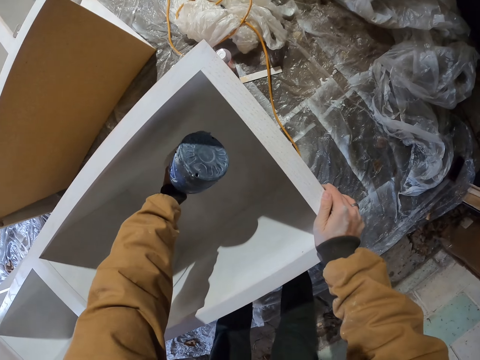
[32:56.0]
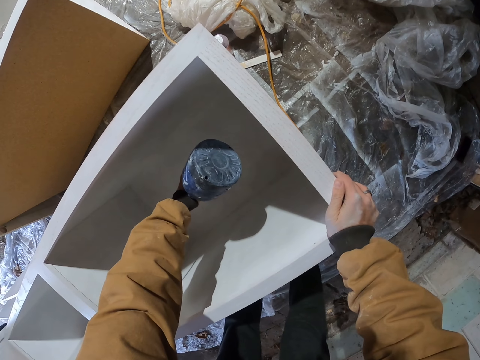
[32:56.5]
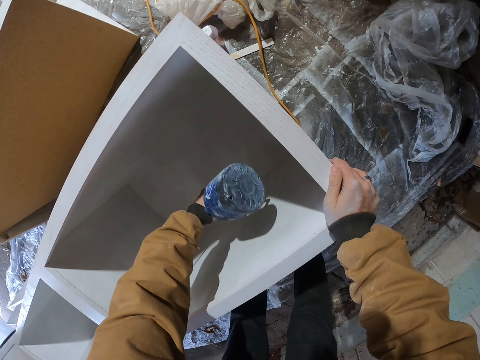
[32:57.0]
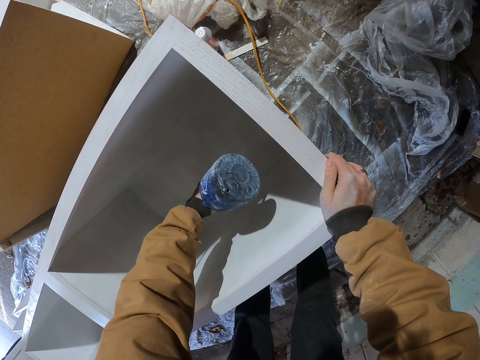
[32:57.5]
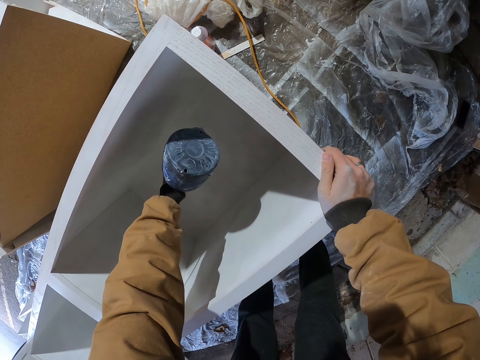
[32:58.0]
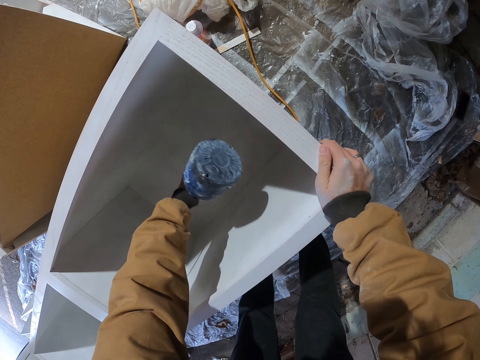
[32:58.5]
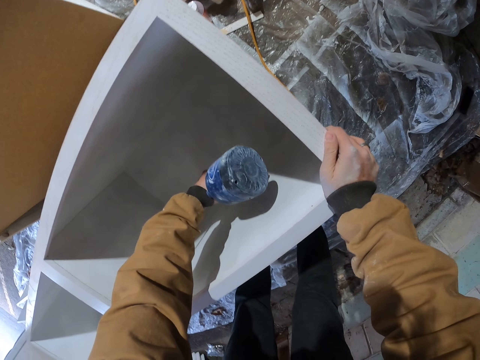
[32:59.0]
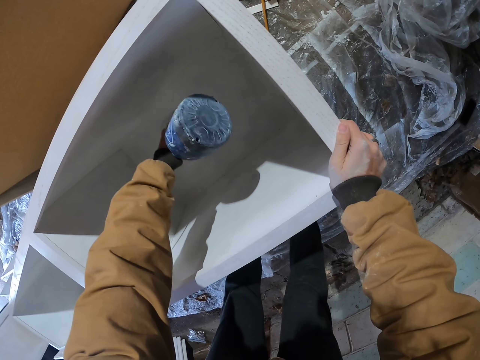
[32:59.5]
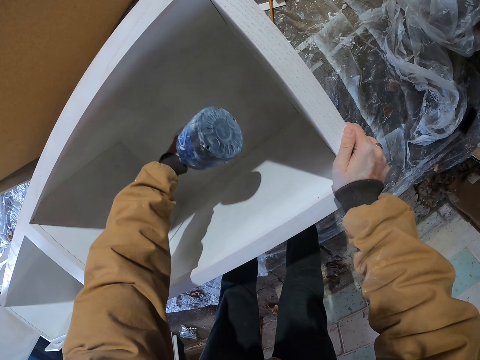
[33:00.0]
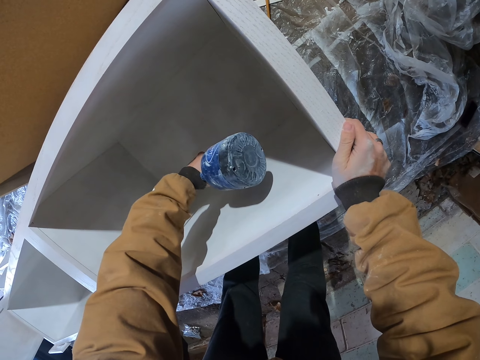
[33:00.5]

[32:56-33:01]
The camera wearer spray paints a cabinet or drawer.

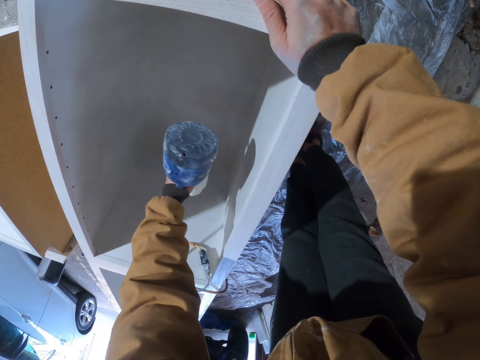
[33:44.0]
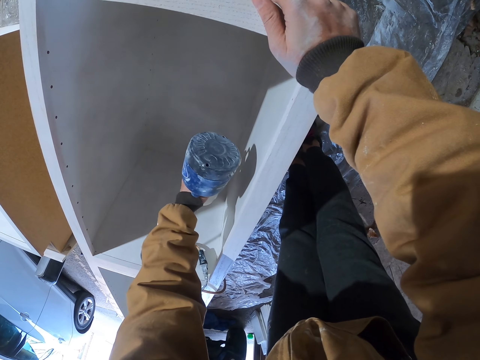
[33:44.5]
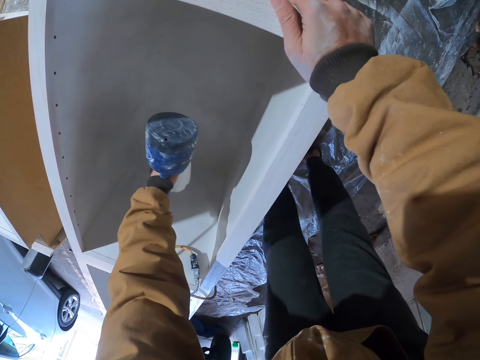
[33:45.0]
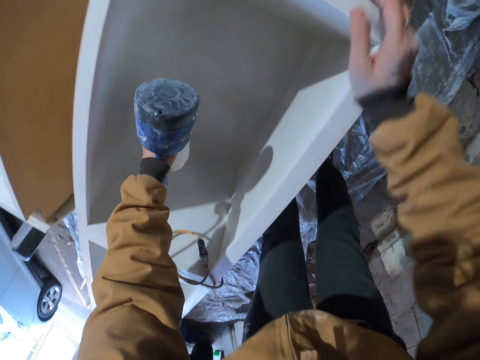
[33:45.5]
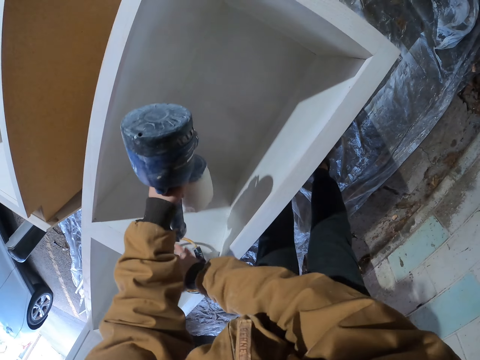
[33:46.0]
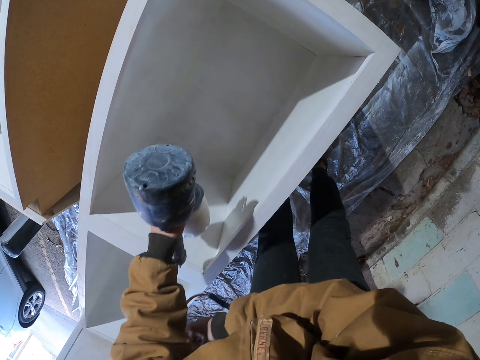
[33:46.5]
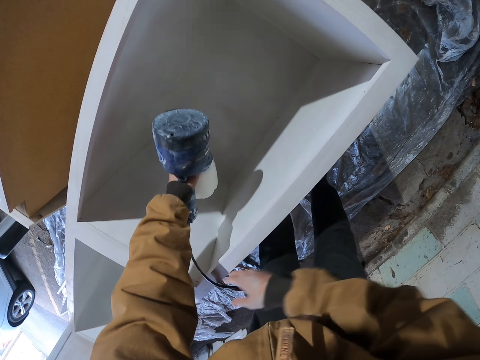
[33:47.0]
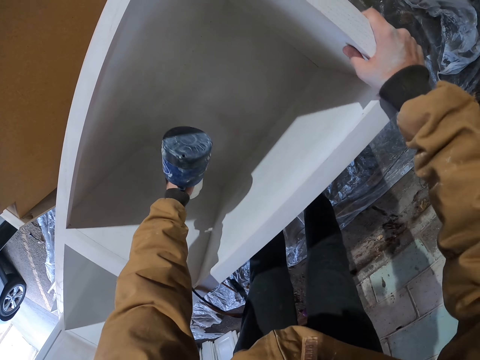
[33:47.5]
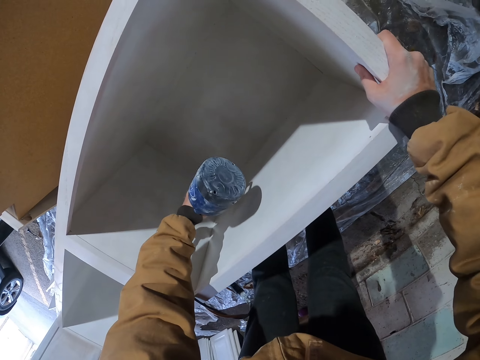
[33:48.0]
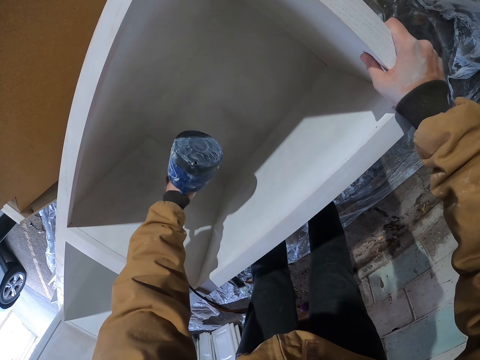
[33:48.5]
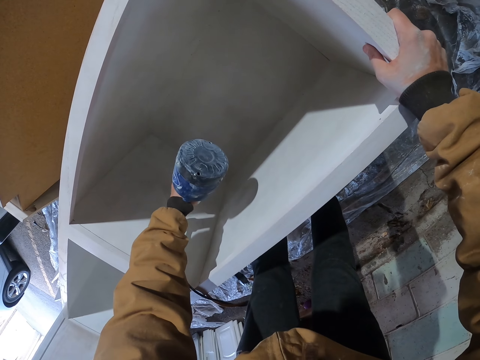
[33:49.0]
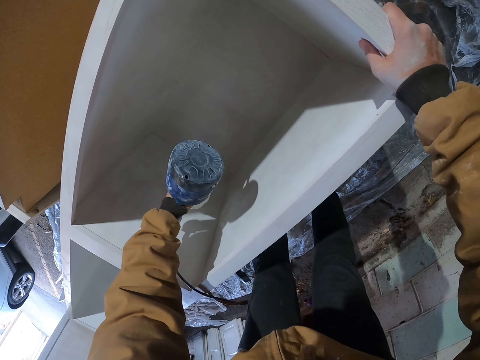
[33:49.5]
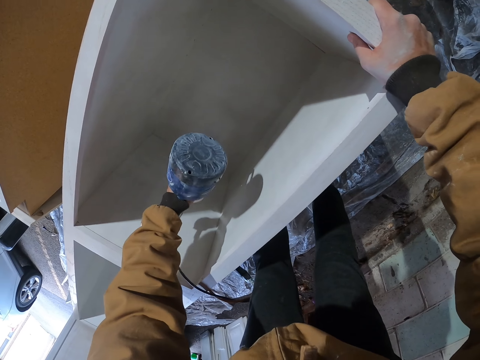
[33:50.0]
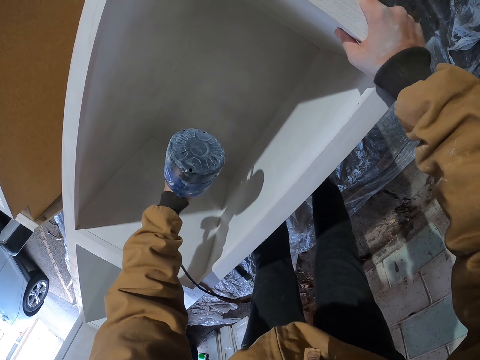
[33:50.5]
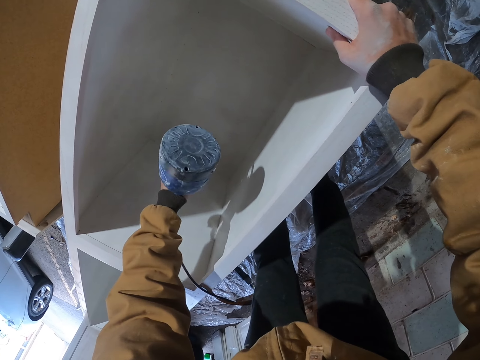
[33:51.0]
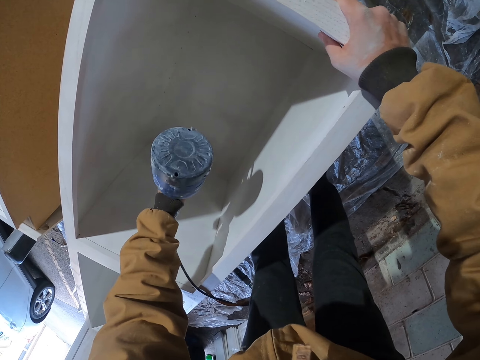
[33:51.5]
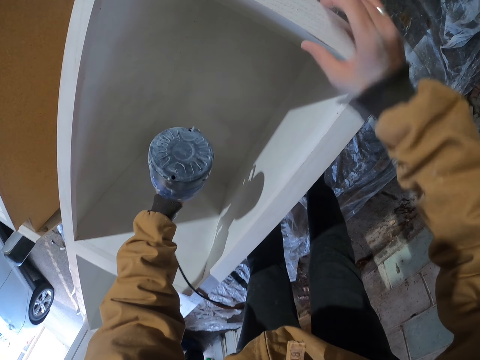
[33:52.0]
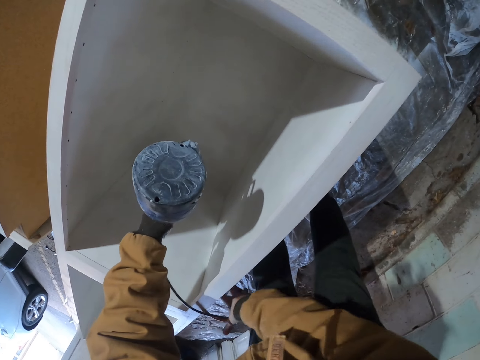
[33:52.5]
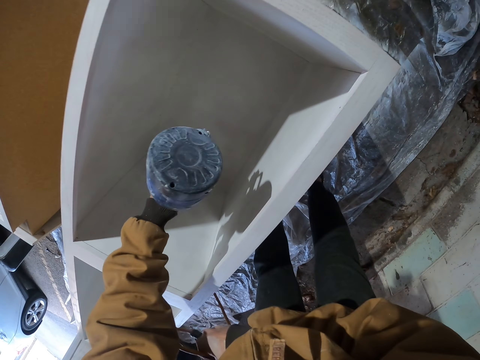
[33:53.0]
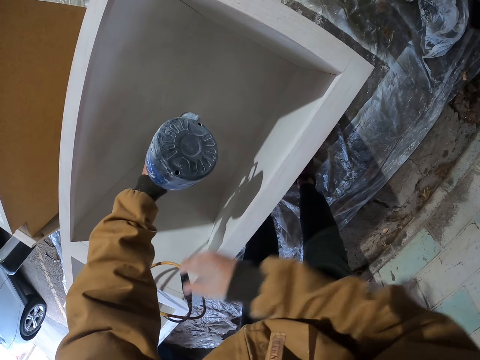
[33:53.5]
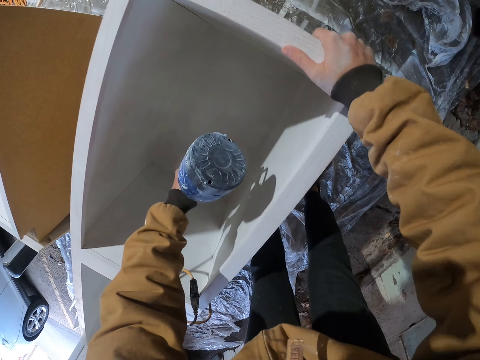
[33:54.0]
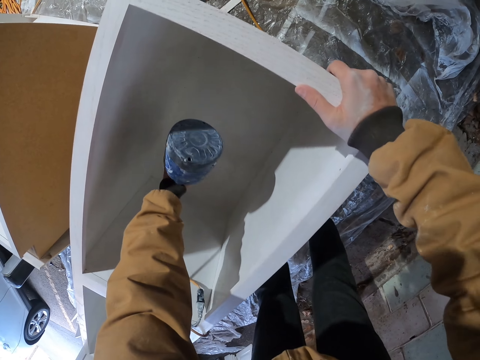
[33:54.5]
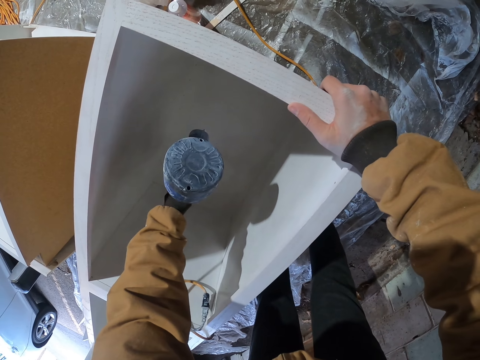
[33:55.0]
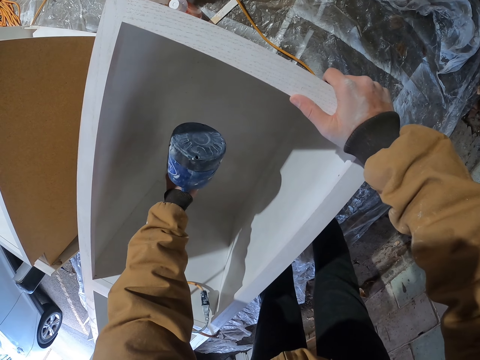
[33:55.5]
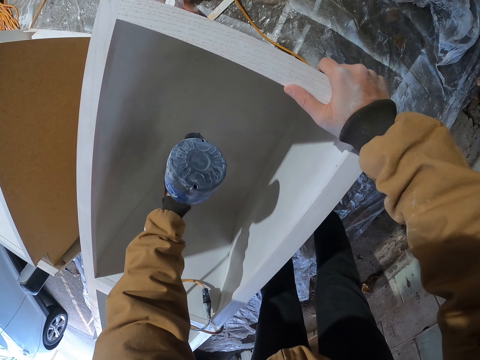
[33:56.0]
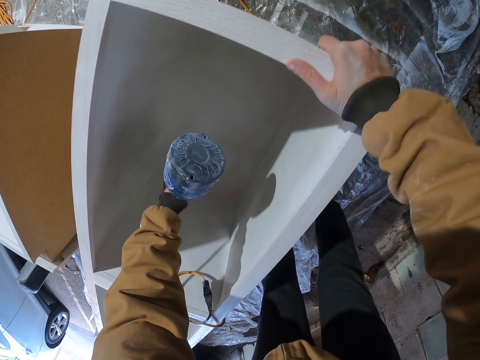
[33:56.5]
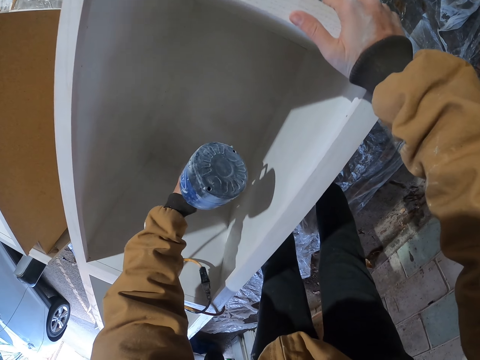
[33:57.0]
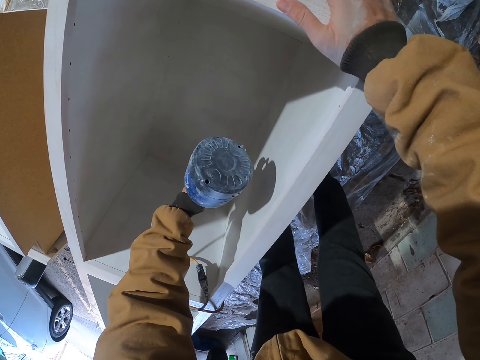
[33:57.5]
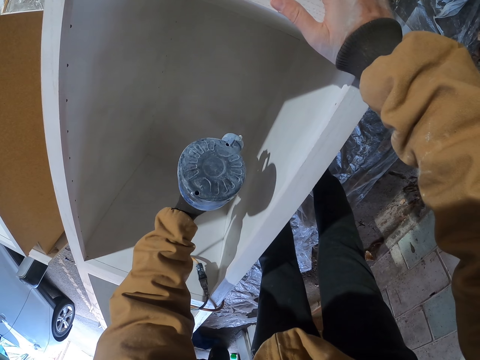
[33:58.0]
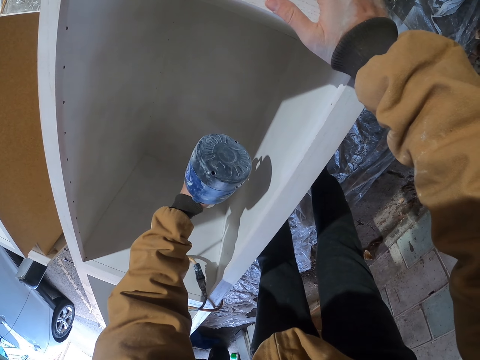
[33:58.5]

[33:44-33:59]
The camera wearer moves the wire cable with his right hand. He spray paints the cabinet or drawer. He moves the wire cable. He paints the drawer.

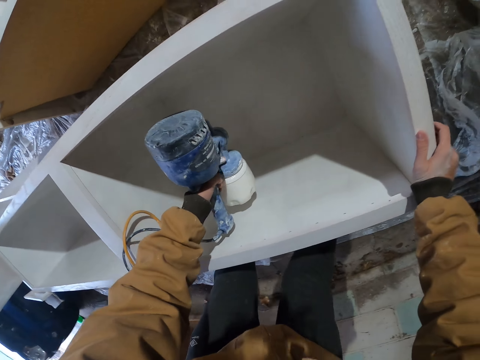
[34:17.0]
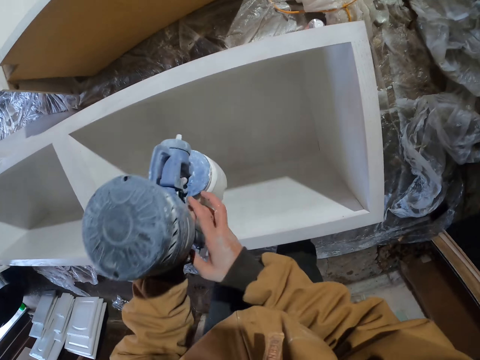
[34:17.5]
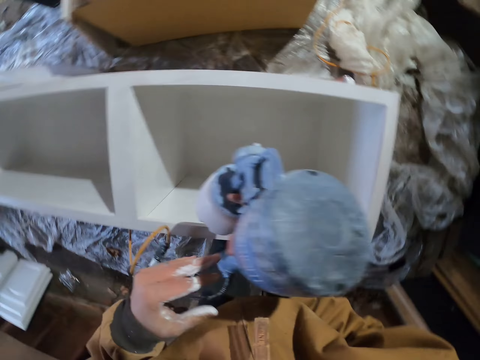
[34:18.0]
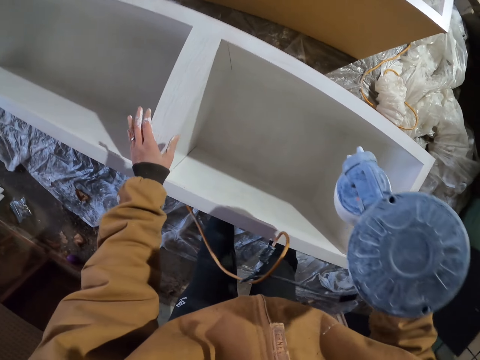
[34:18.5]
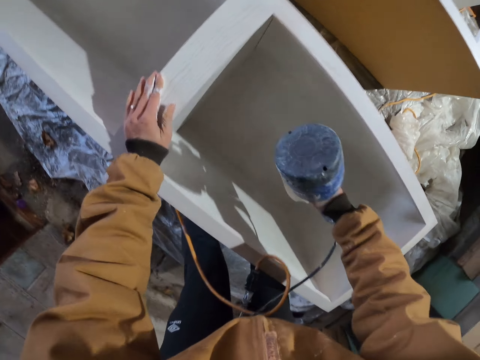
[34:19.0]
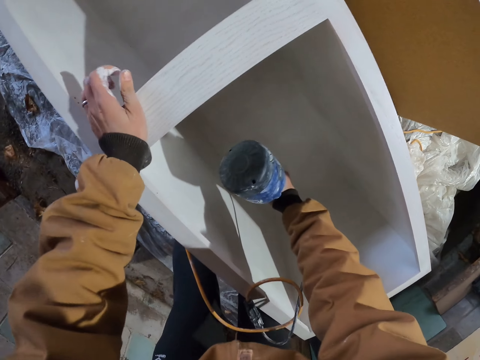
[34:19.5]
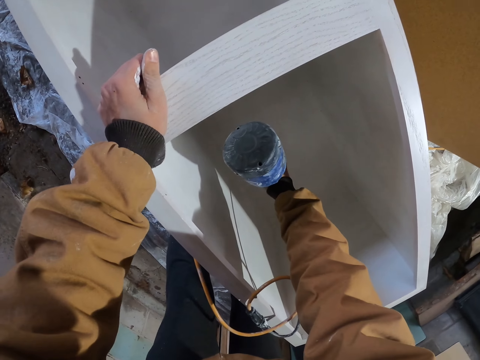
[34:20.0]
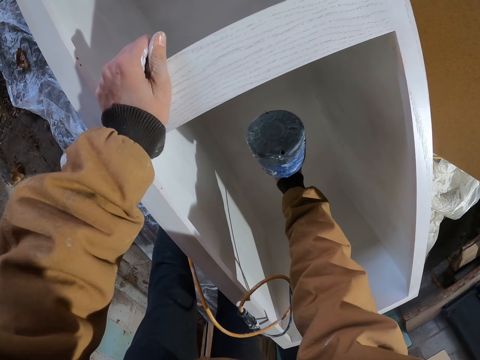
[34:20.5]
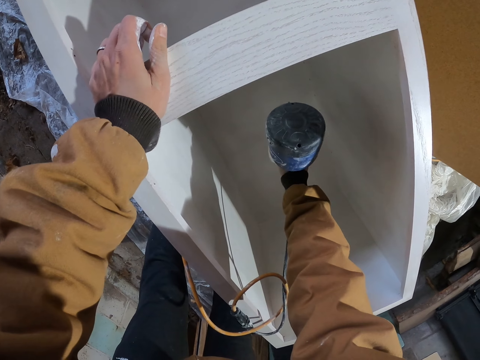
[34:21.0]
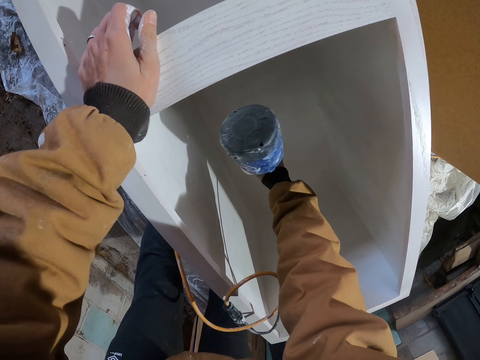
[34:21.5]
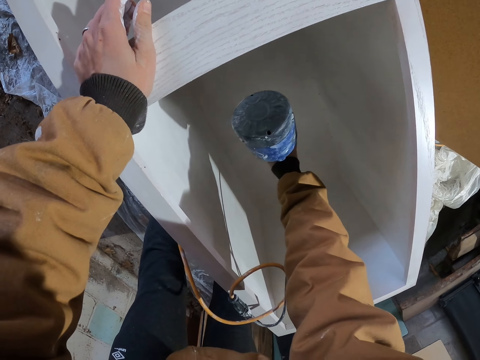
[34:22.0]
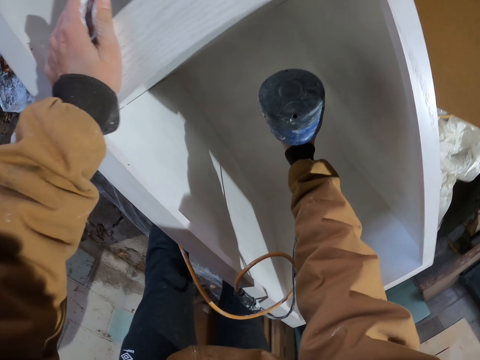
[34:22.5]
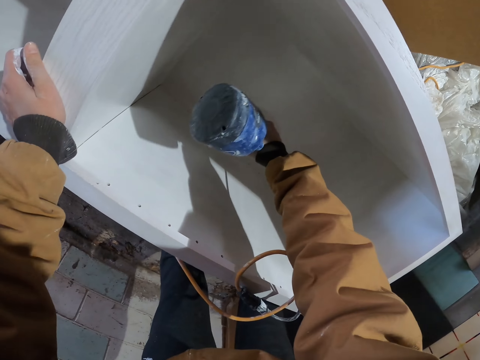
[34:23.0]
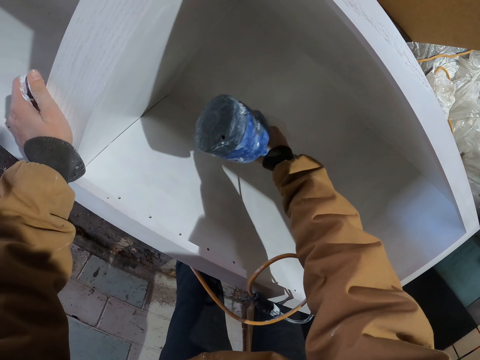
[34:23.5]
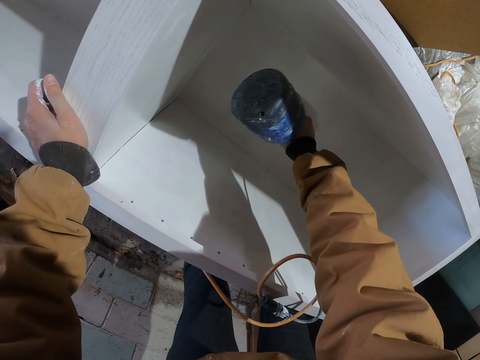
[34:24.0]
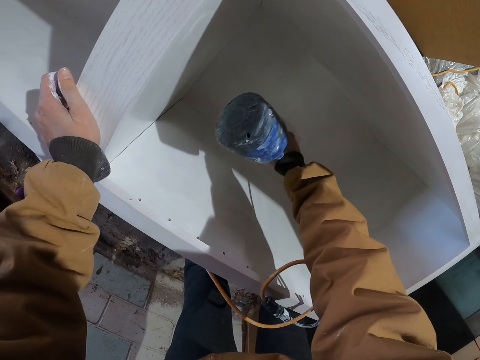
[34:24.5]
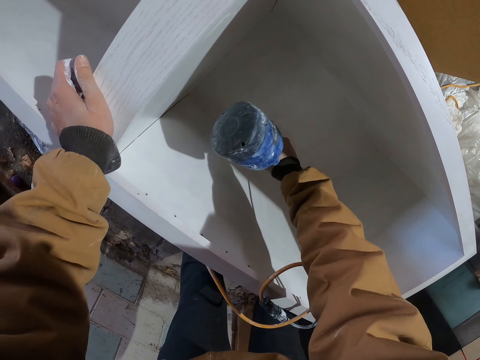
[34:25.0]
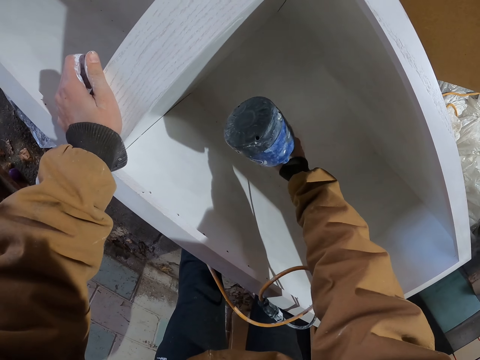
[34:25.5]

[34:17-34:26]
The camera wearer passes the sprayer to his right hand. He spray paints the cabinet.
